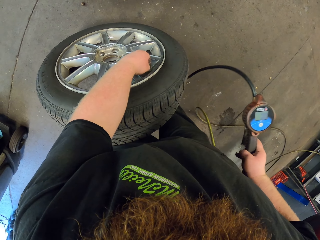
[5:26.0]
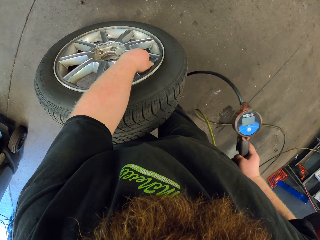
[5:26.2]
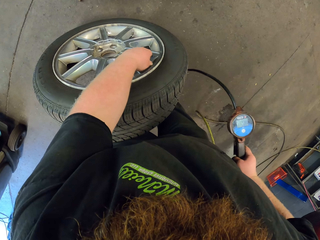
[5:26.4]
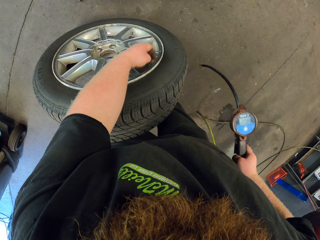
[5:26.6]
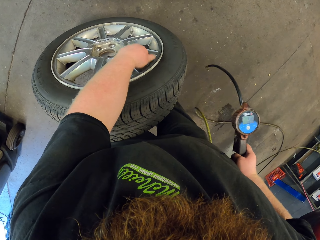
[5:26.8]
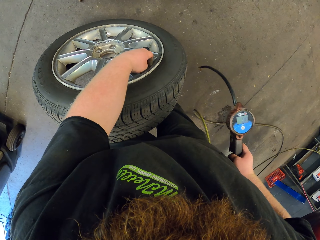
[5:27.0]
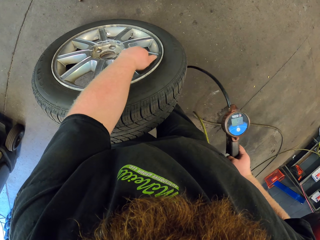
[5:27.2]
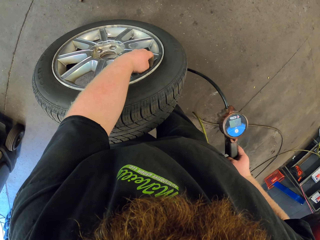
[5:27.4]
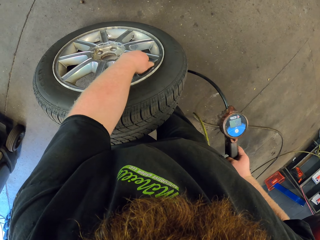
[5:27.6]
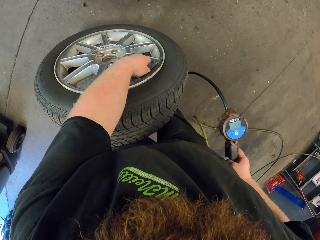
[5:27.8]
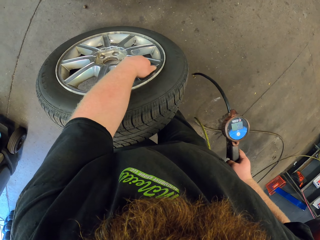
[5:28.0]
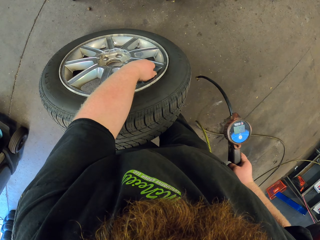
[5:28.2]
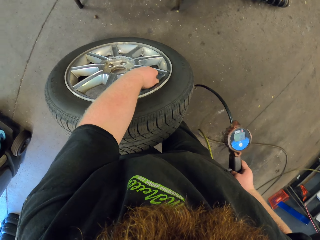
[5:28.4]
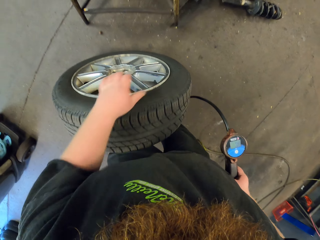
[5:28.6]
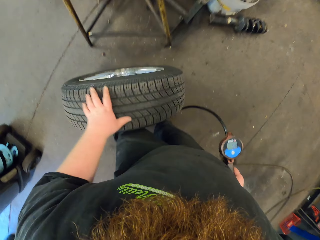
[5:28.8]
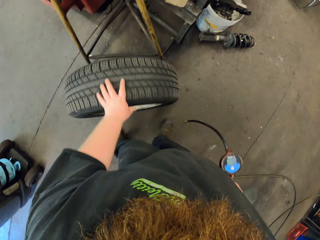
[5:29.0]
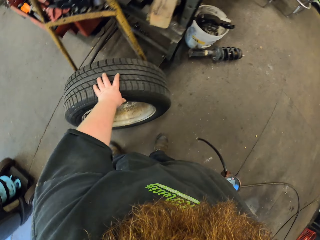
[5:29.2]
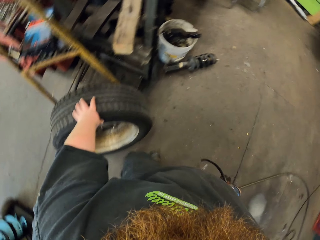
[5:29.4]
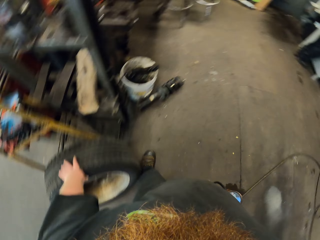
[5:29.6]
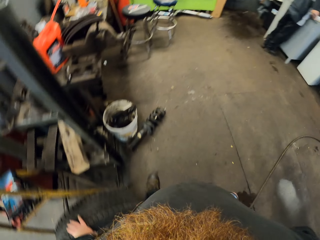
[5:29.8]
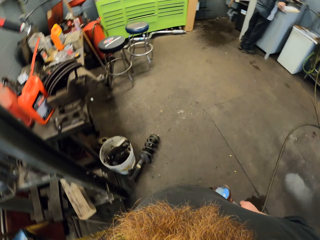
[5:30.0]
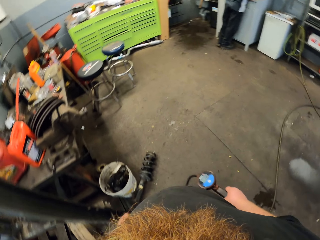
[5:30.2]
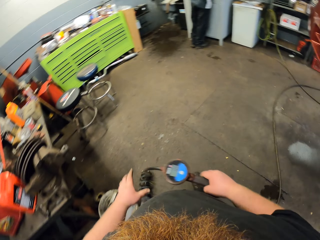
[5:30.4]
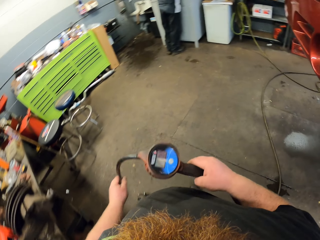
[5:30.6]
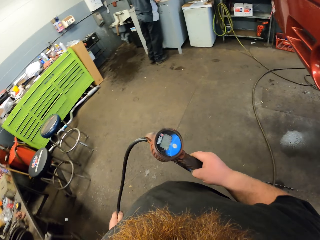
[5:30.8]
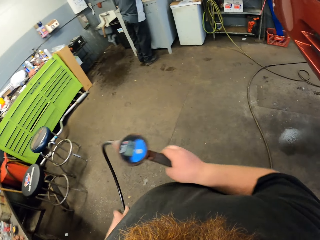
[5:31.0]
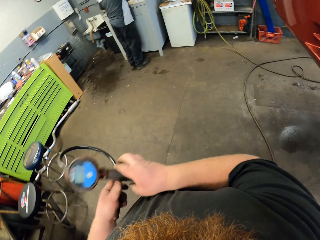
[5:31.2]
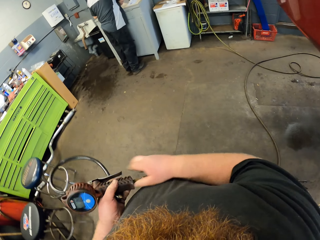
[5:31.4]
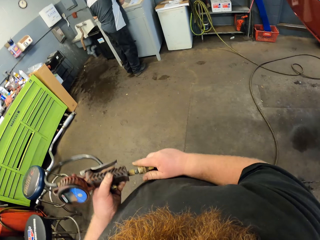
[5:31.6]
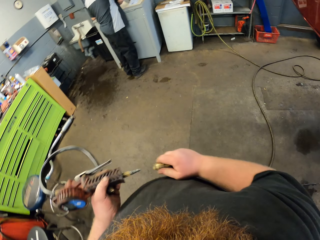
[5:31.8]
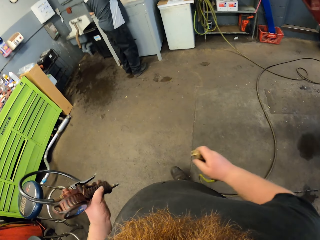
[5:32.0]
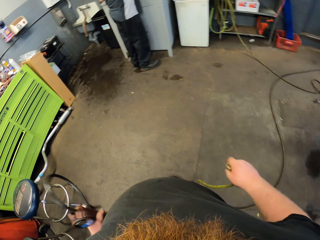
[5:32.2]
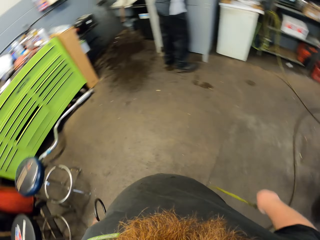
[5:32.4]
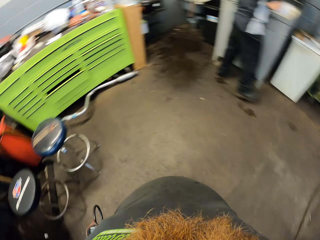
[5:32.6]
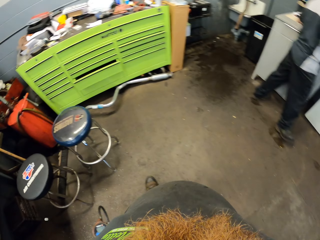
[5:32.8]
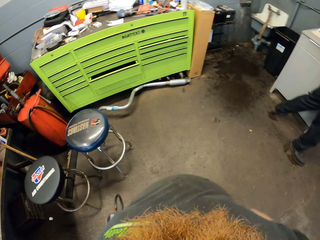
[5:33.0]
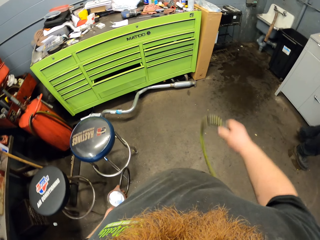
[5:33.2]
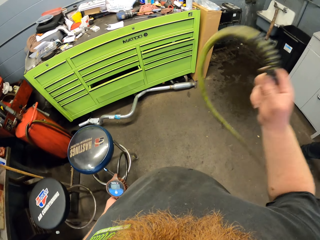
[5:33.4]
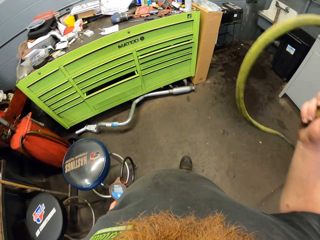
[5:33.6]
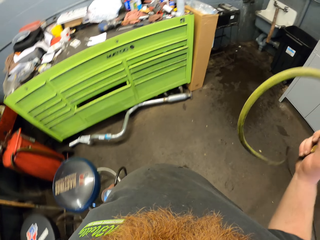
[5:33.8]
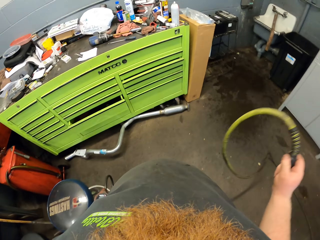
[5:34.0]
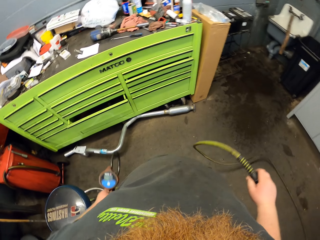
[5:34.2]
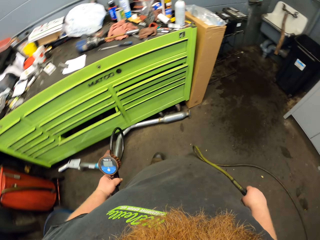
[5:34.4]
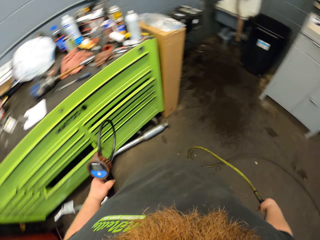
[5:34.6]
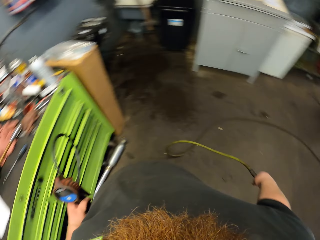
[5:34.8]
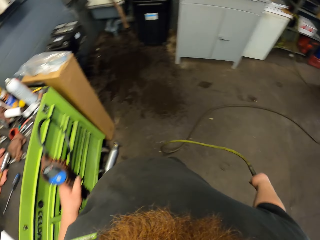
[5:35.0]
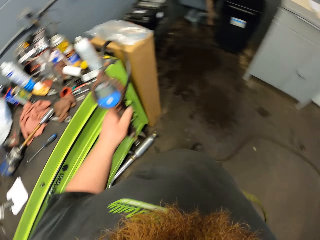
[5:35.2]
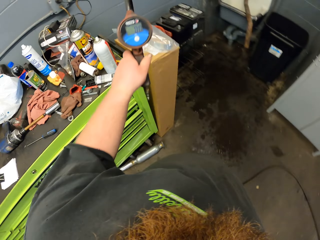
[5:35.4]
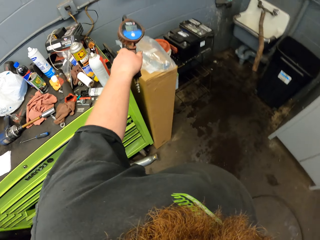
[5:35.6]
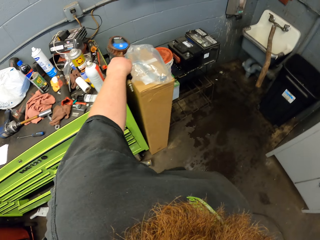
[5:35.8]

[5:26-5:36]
The camera wearer closes the valve. They lean the tire on a metallic table.

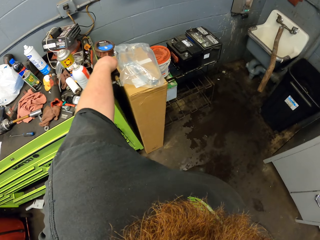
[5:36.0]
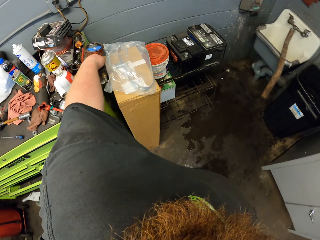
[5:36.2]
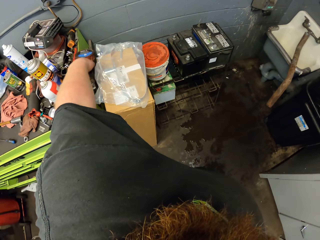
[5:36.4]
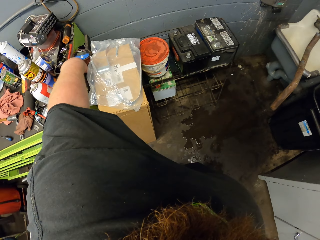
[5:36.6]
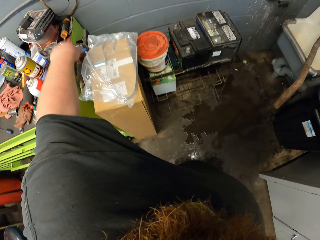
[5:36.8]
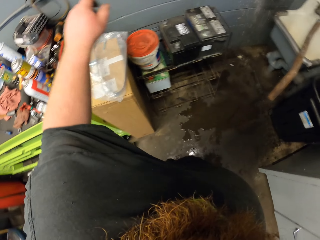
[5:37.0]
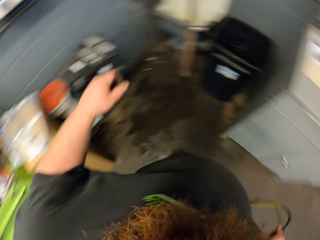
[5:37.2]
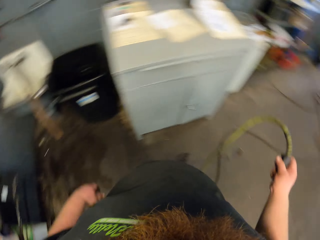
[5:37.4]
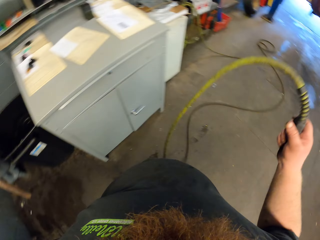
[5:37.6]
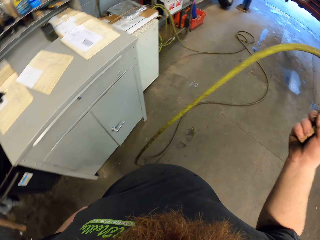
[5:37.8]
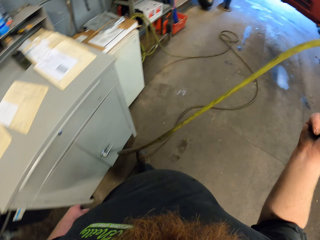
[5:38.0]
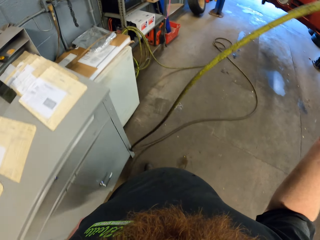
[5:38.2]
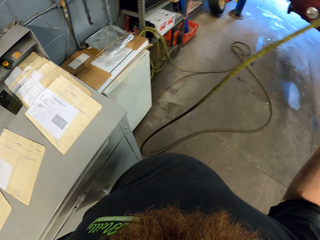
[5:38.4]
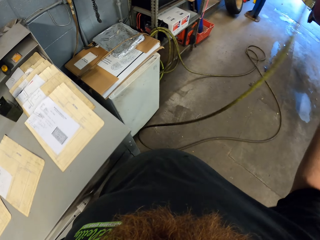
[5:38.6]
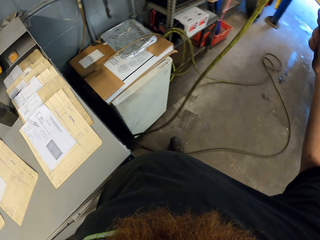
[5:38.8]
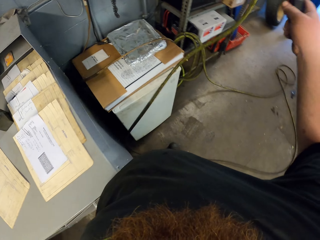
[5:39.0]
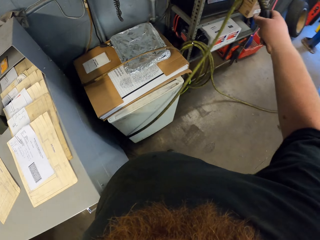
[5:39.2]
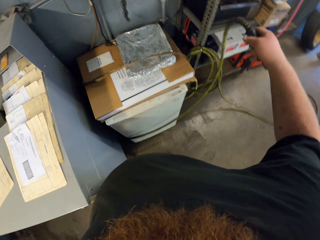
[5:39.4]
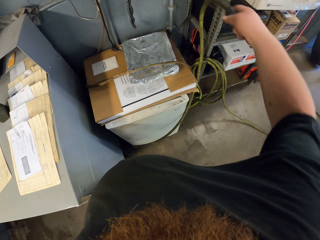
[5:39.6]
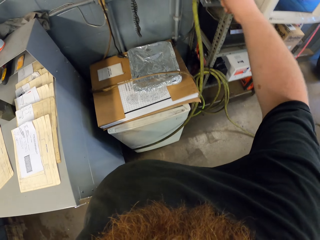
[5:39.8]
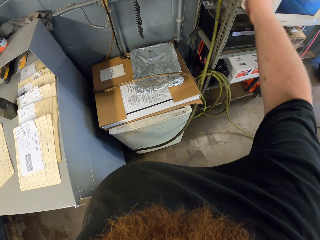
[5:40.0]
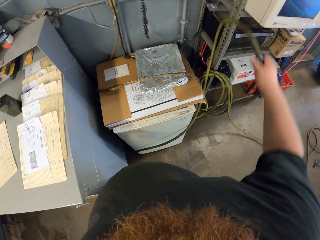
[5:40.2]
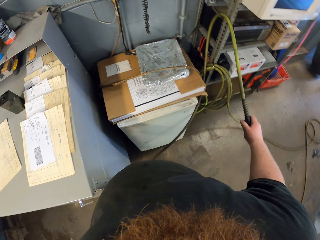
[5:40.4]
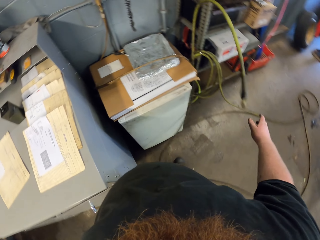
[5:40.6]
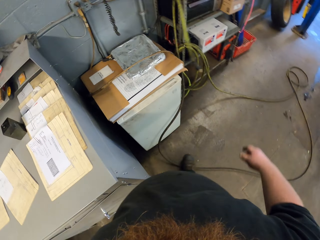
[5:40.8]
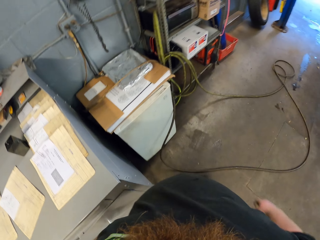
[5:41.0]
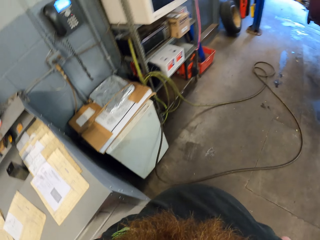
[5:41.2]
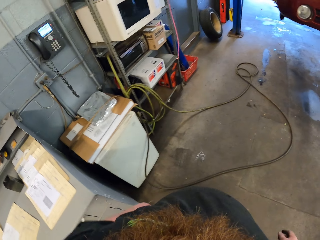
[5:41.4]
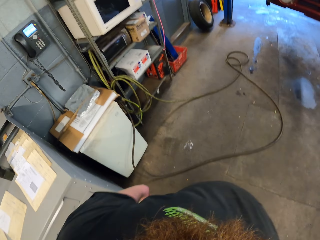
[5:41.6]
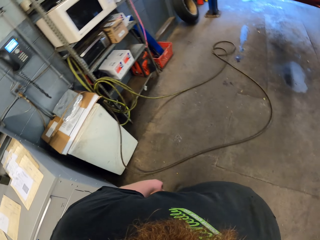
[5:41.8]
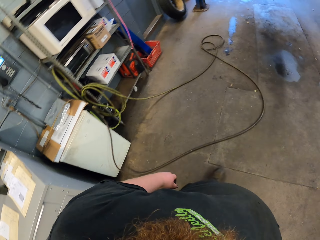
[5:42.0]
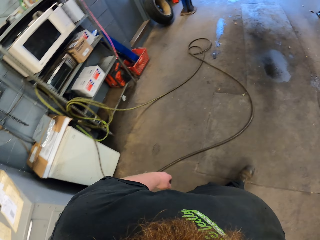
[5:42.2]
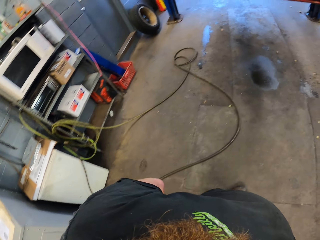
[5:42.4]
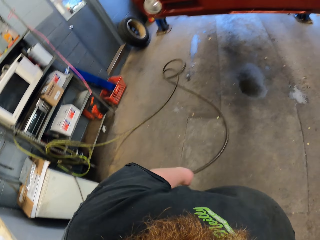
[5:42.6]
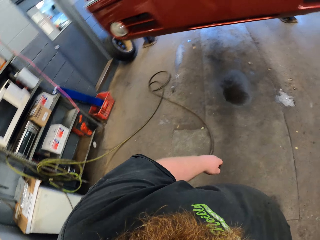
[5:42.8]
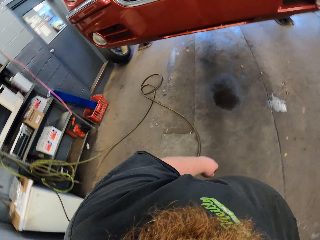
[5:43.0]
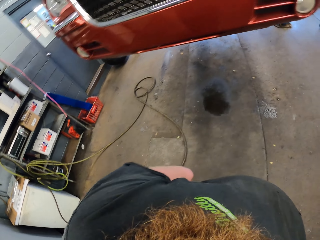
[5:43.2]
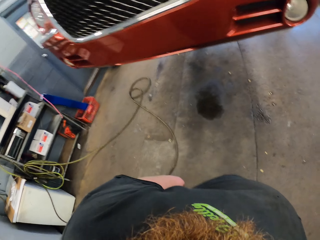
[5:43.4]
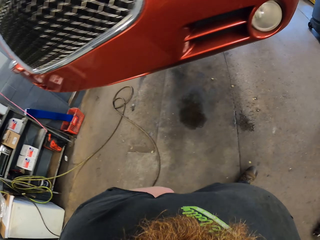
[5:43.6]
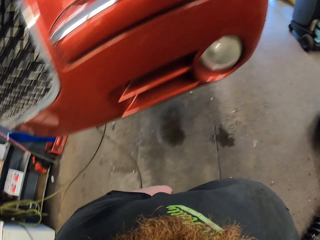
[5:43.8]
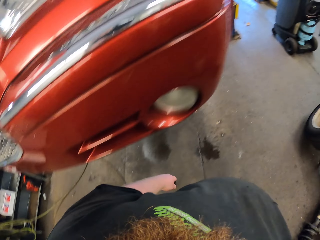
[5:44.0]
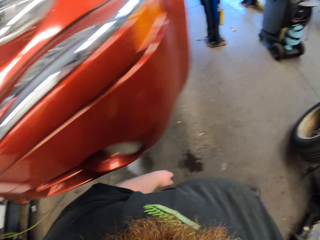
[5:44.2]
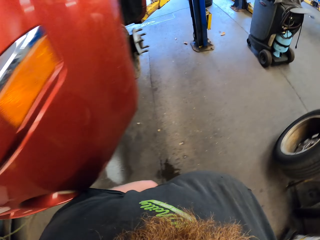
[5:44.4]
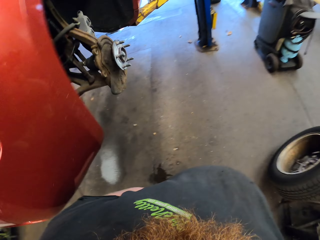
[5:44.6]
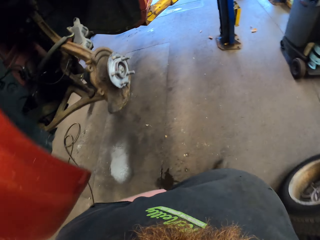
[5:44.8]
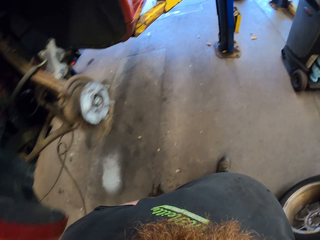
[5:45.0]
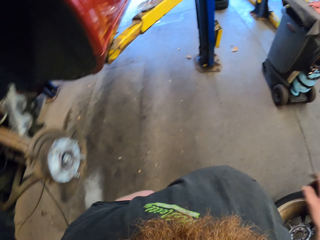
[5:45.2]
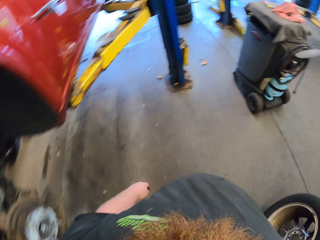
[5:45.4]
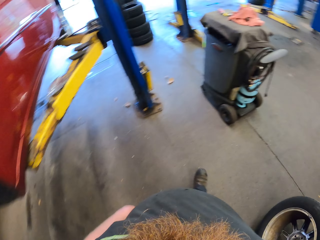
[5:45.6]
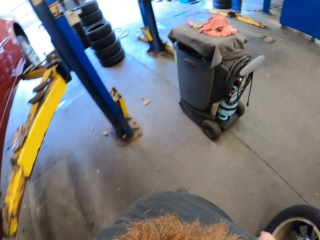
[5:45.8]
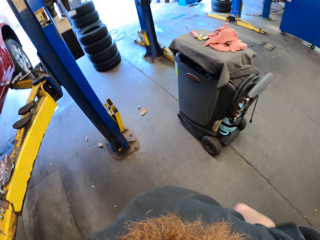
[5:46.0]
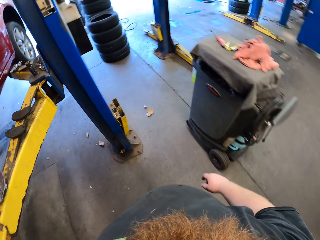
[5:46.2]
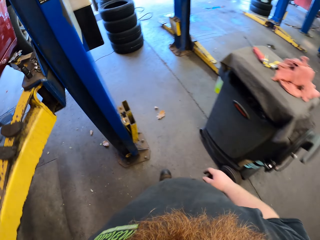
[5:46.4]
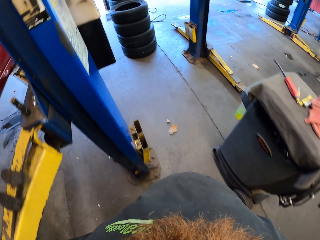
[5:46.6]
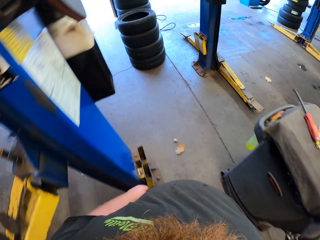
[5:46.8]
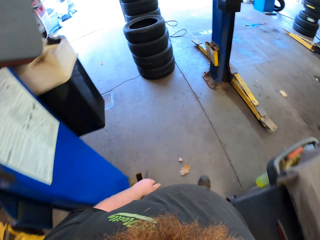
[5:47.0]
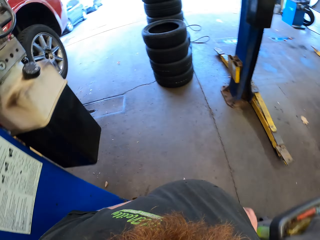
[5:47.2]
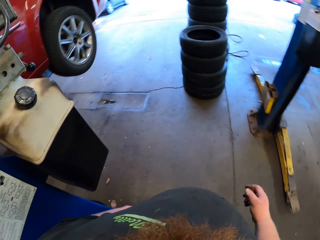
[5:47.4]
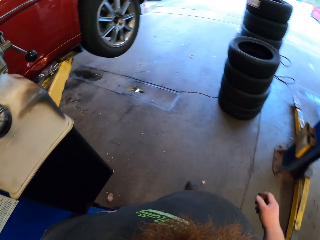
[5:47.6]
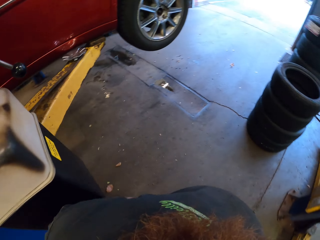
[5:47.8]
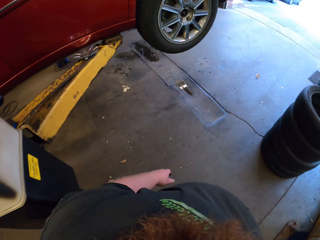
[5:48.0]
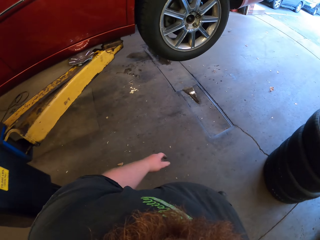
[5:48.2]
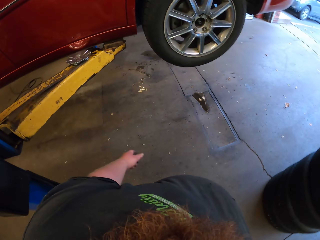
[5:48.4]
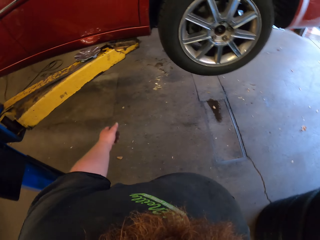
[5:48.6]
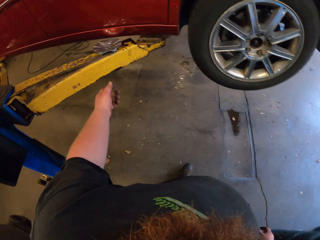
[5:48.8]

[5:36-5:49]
The camera wearer puts the tire gauge on a carton box. They hang the cable. They move around the garage.
